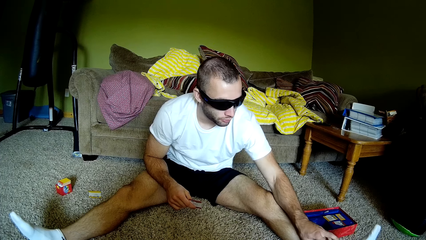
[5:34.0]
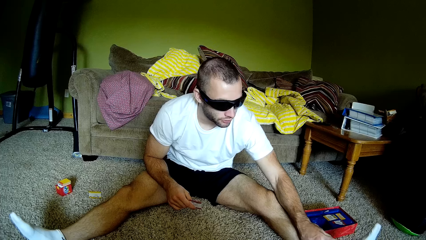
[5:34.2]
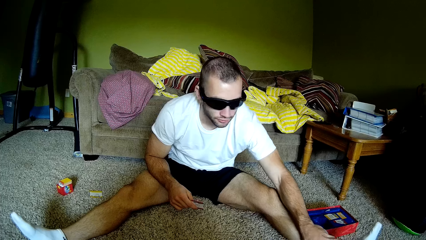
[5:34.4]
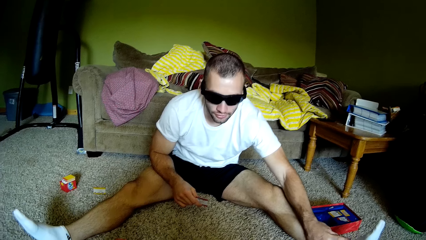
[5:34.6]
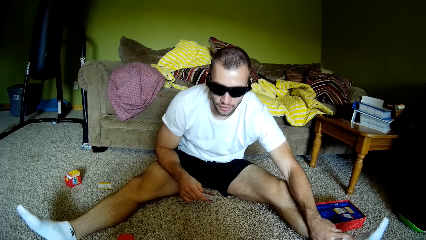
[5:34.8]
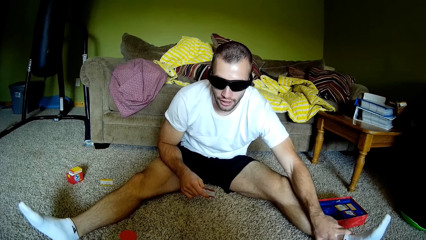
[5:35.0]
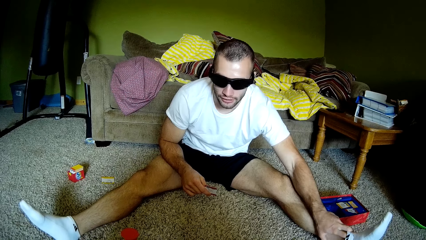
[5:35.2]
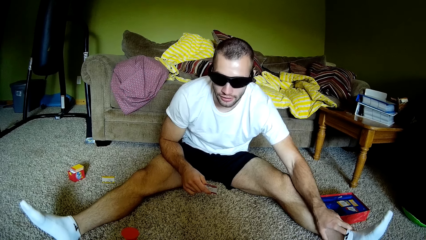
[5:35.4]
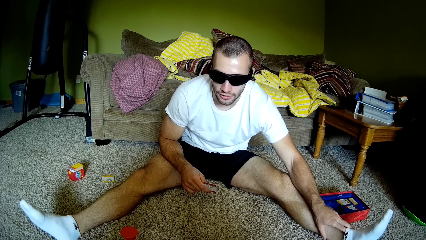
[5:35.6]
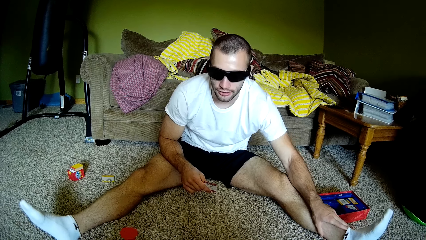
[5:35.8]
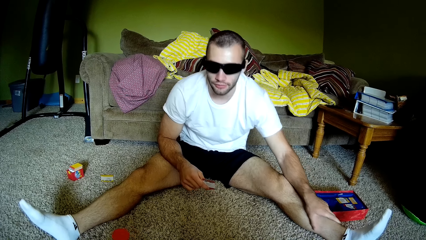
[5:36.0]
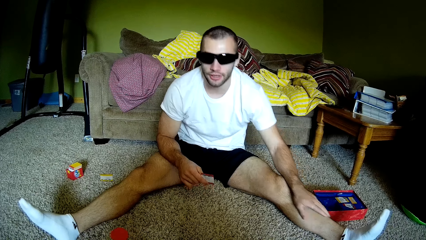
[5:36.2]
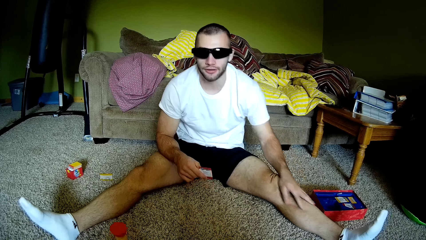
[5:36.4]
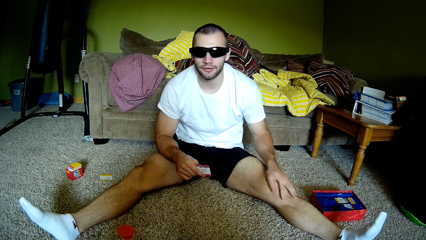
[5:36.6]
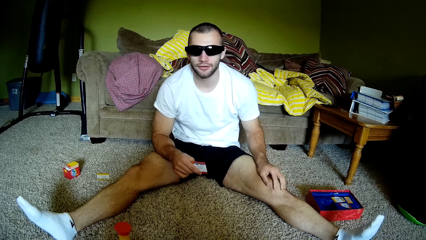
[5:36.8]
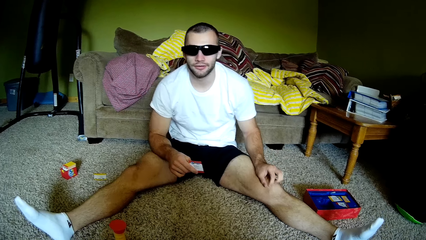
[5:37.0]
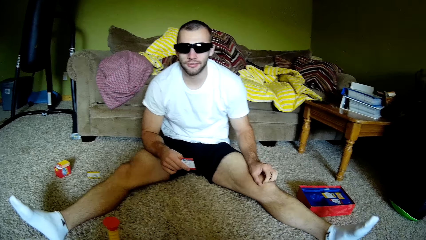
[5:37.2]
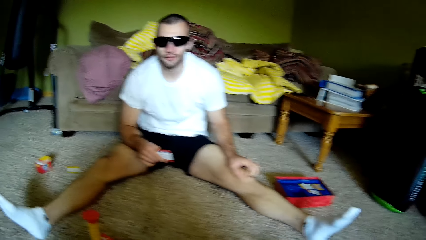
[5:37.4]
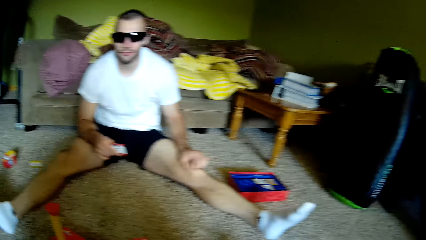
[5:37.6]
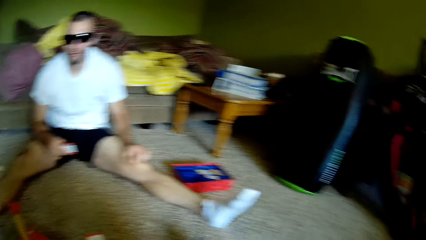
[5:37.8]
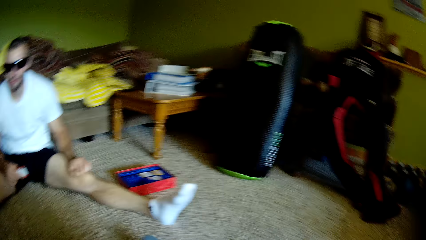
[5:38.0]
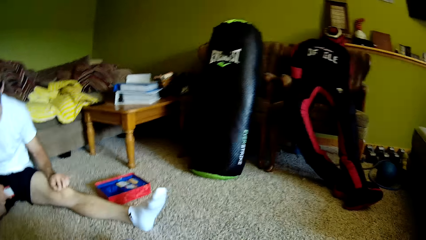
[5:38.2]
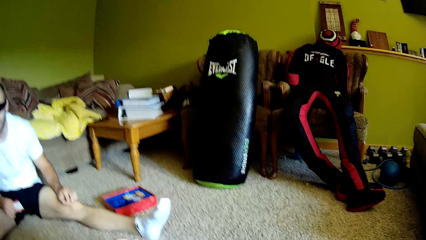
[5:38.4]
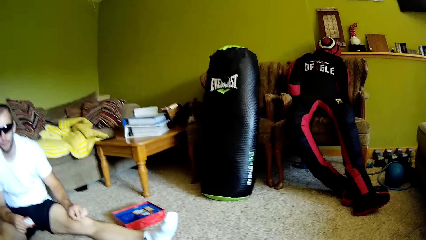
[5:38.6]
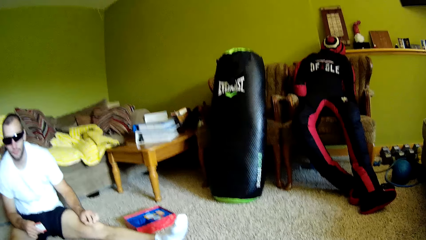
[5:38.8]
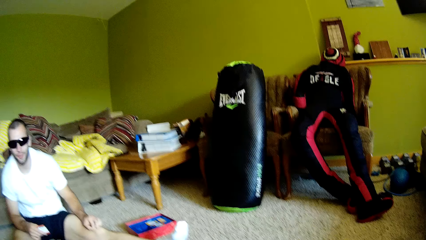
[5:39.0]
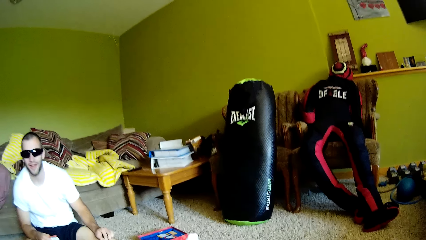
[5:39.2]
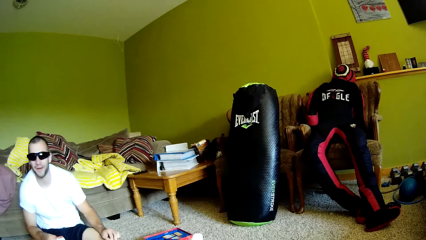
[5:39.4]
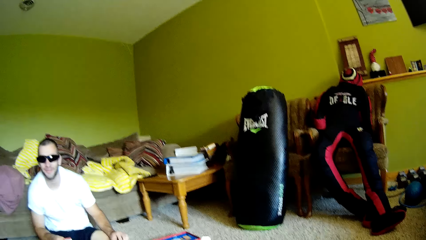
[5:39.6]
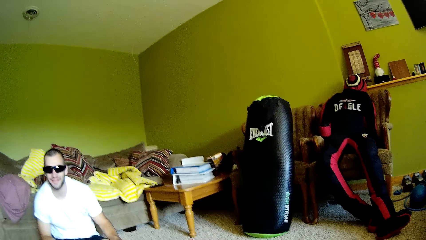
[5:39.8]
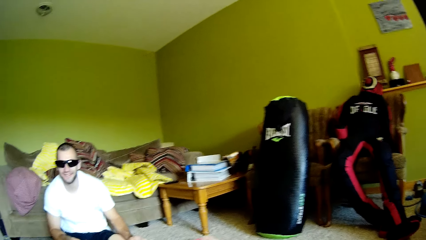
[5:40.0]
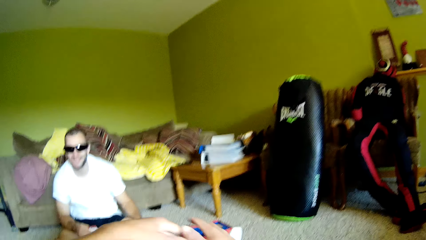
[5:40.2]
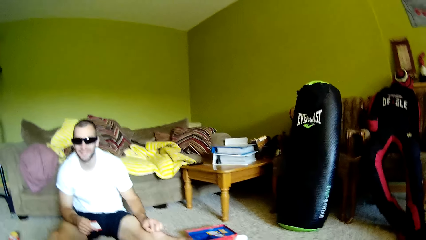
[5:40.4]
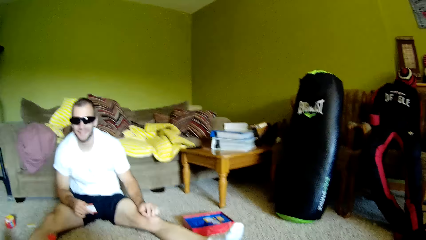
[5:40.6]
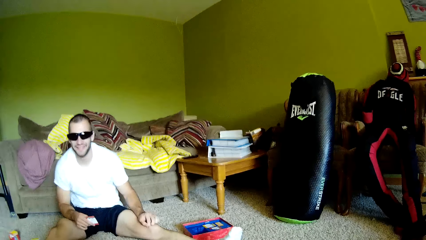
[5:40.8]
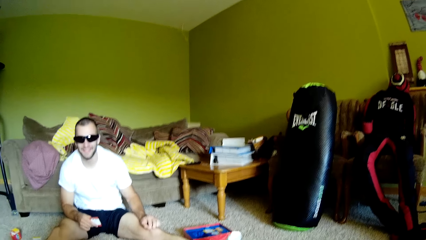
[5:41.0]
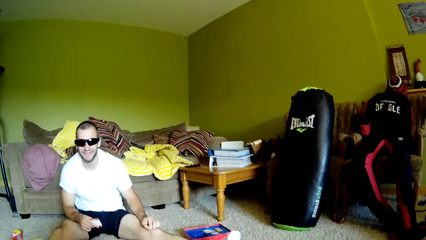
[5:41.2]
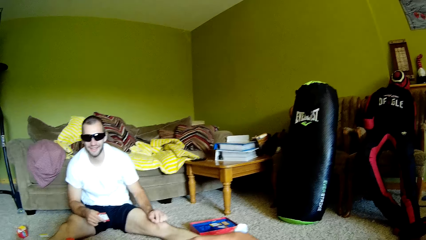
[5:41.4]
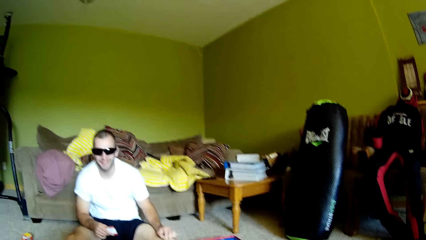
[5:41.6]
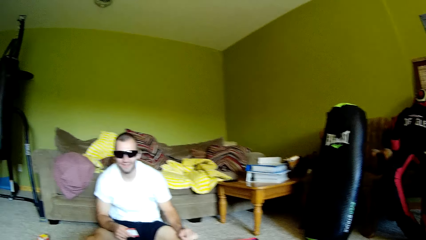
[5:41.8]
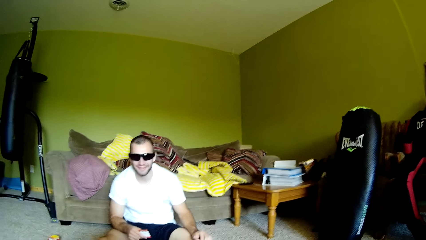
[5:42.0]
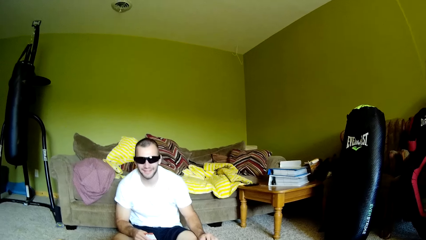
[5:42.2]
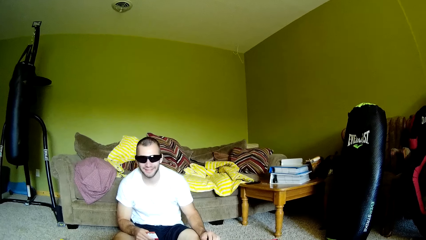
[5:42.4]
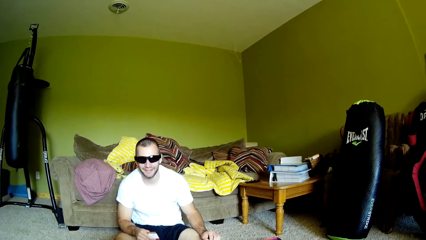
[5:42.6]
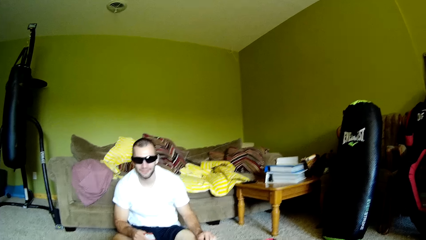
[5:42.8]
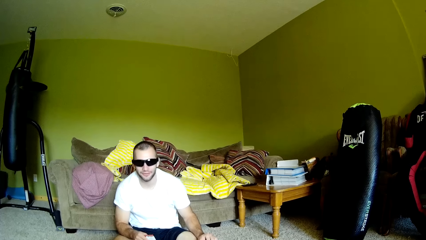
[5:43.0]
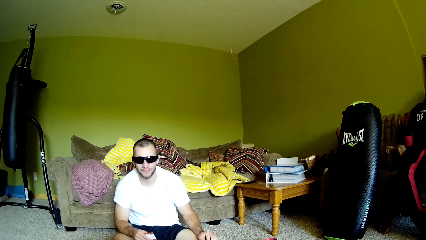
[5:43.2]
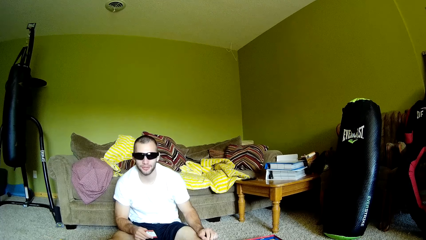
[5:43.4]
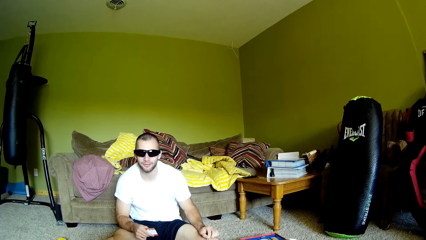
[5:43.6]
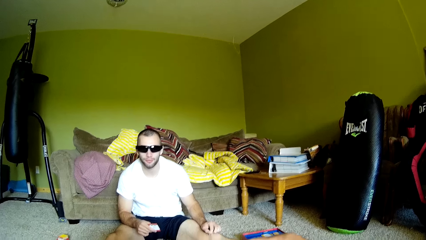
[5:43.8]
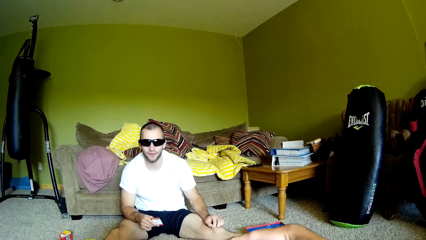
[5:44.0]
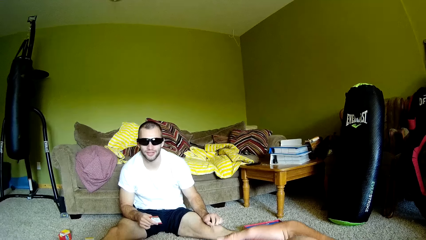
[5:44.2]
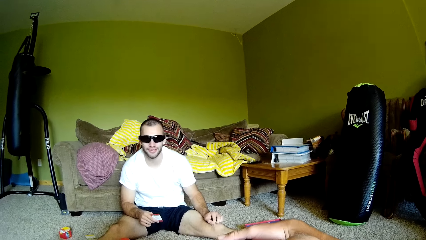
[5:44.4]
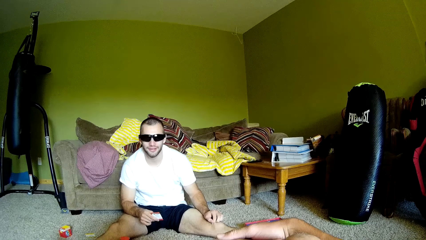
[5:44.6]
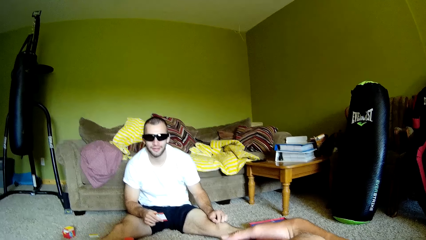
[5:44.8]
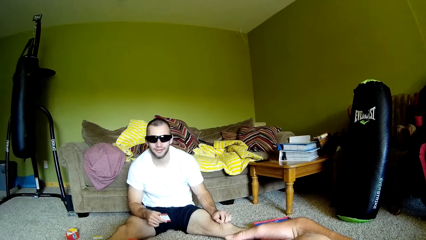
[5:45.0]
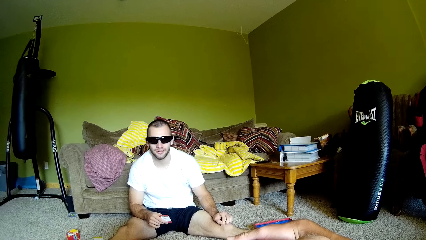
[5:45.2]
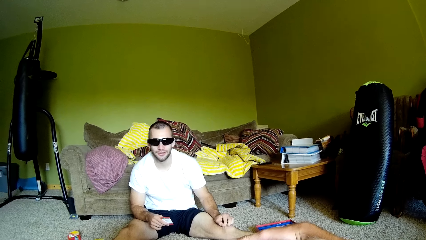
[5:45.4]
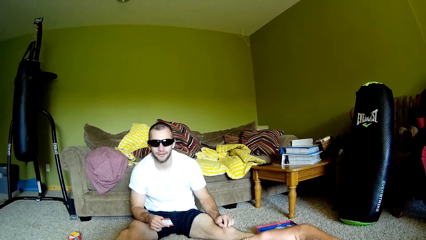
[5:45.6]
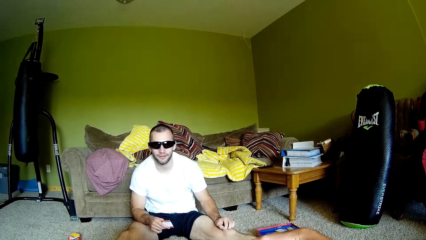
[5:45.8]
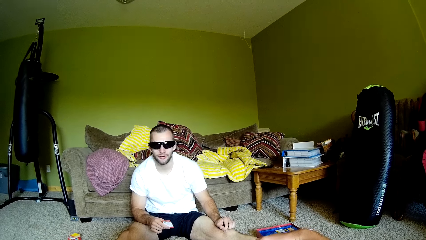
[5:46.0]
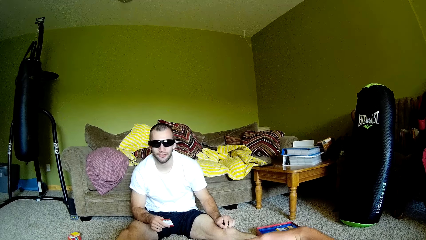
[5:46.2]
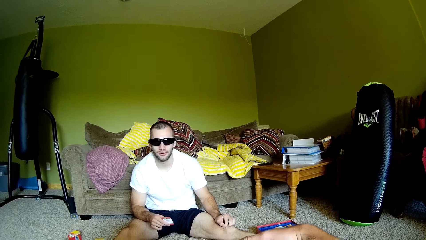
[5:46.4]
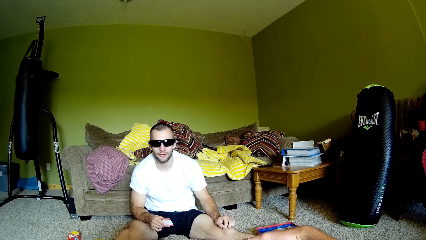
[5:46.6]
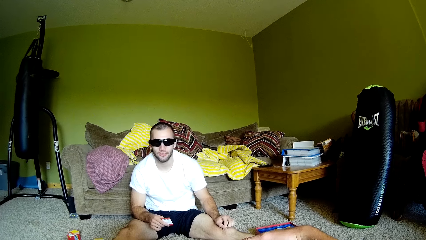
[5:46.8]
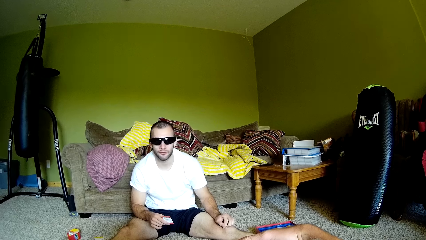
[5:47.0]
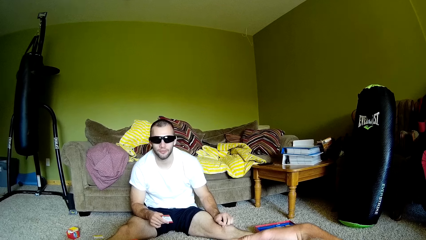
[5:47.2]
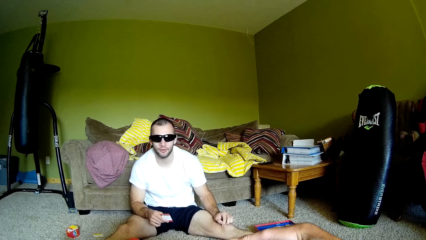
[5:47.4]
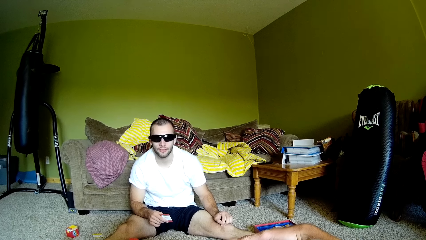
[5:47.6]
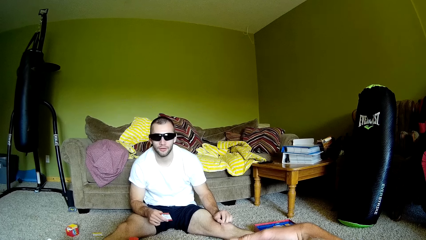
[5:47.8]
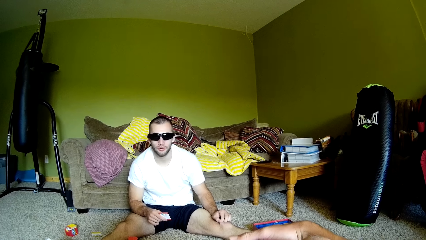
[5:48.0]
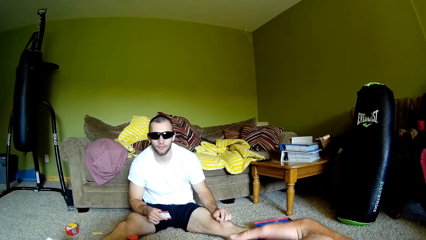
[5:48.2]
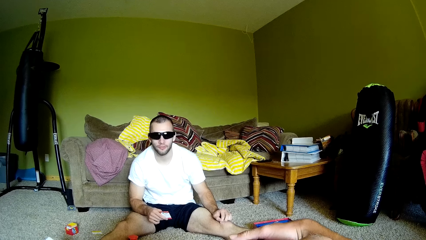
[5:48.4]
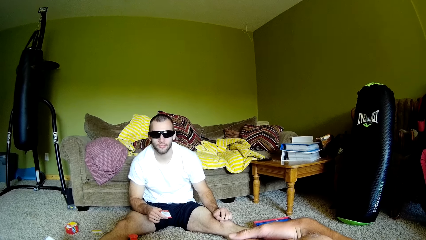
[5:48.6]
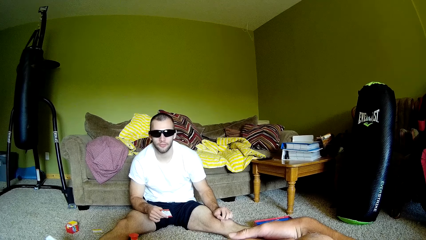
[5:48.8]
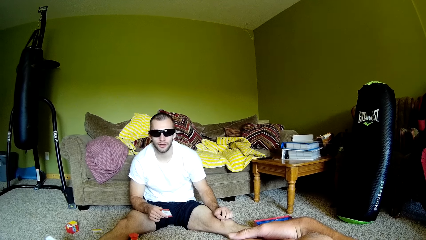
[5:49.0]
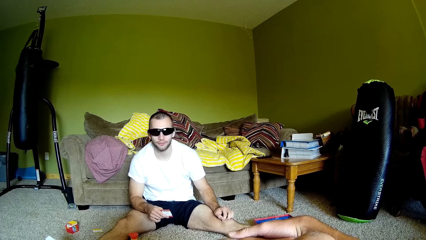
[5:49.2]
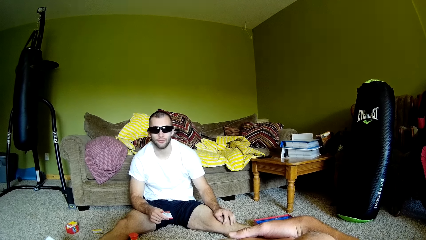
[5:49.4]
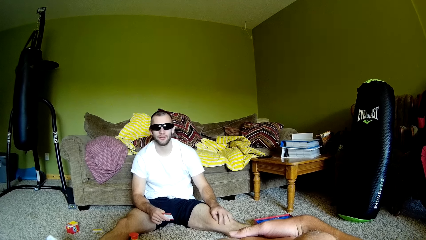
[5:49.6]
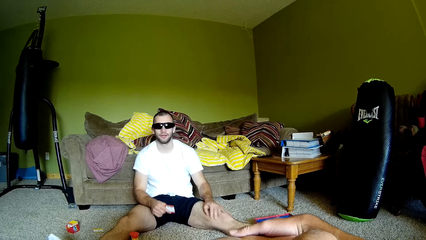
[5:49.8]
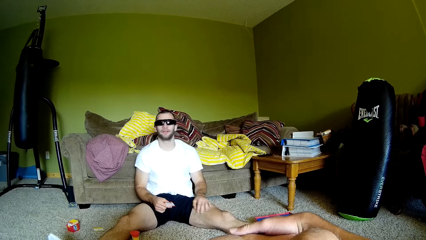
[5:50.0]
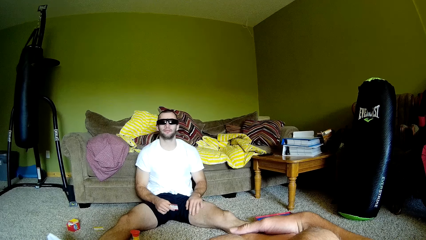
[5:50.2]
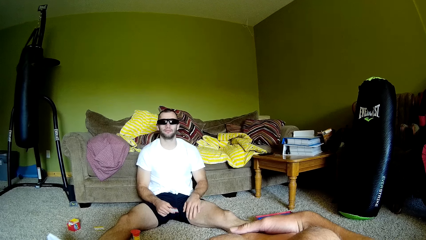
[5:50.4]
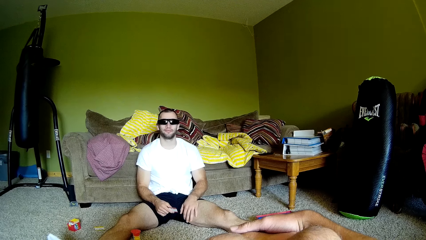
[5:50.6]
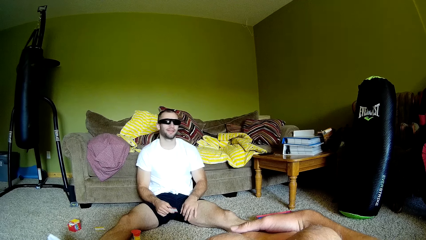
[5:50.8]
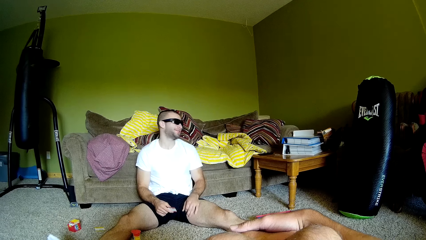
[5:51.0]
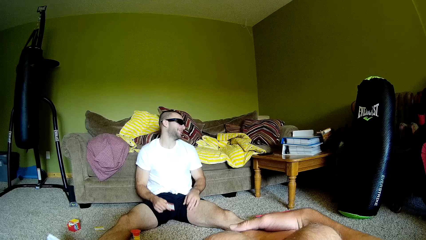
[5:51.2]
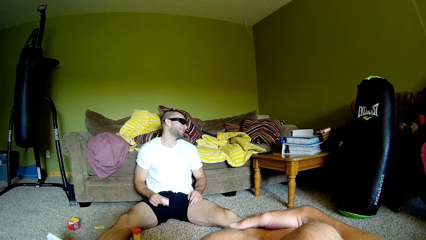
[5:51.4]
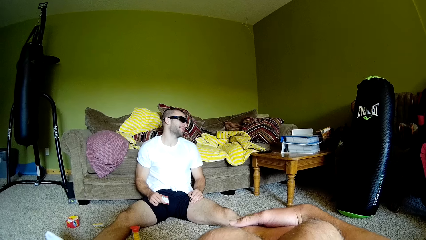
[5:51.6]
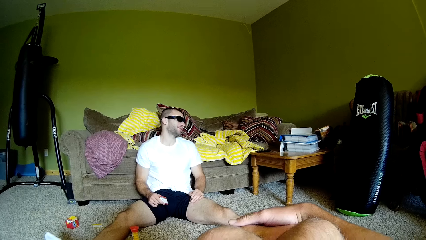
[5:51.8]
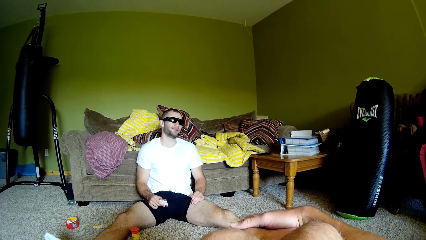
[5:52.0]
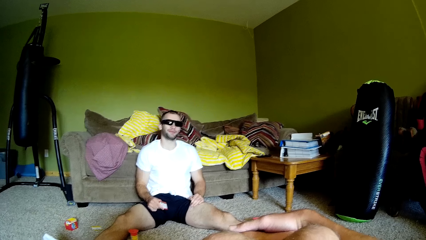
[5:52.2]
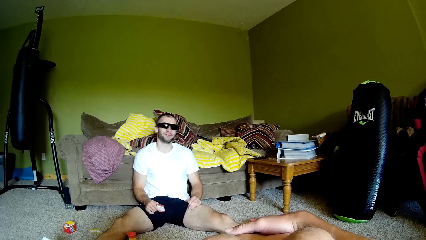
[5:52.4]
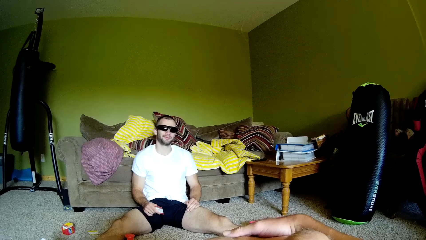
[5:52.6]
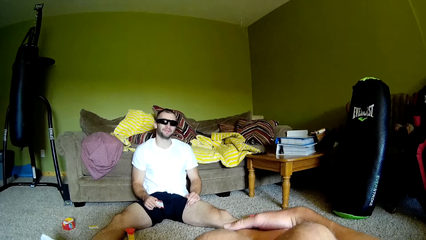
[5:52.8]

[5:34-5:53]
A man scratches his knee. The camera wearer looks around and turns around the room. They dialogue with the man. They interact with the man.
